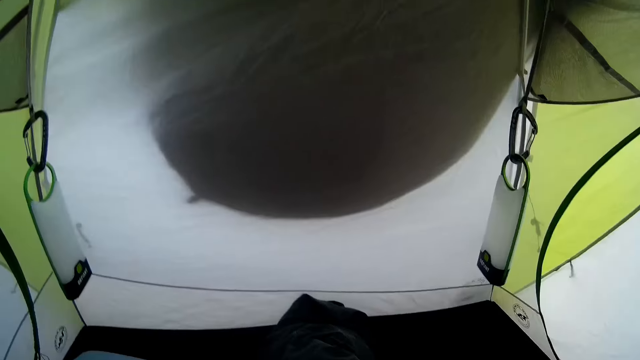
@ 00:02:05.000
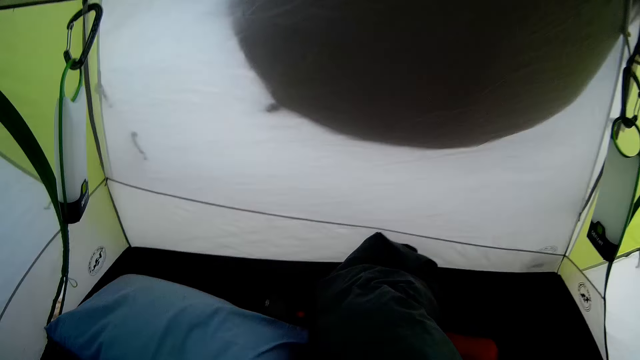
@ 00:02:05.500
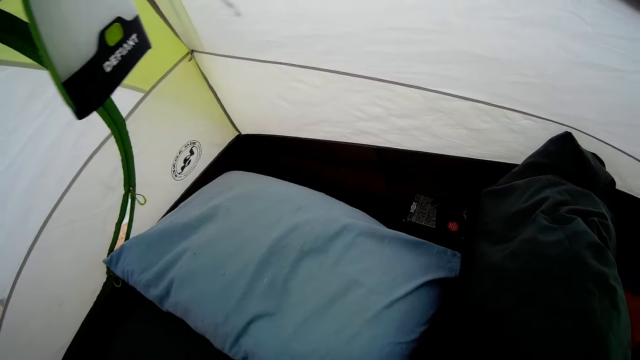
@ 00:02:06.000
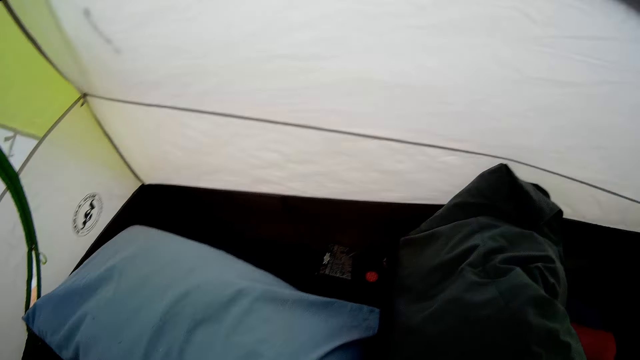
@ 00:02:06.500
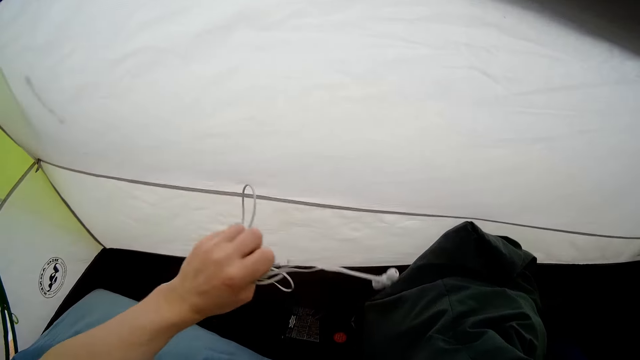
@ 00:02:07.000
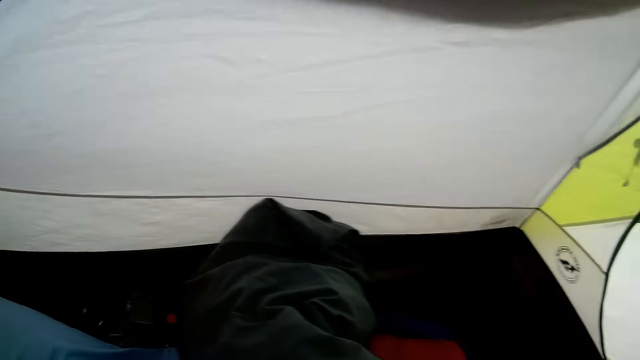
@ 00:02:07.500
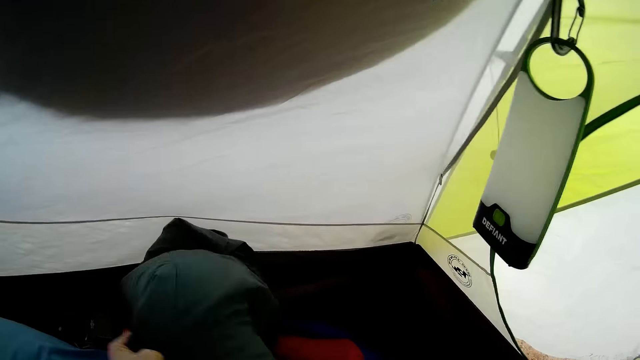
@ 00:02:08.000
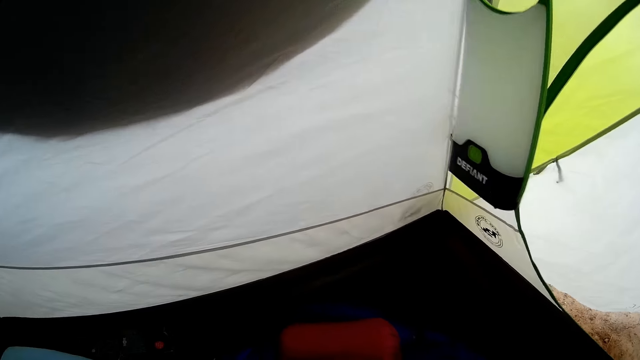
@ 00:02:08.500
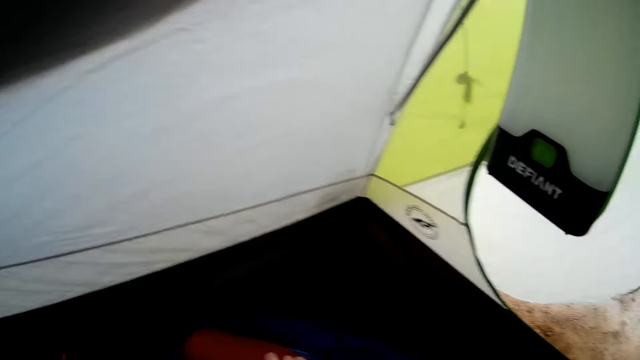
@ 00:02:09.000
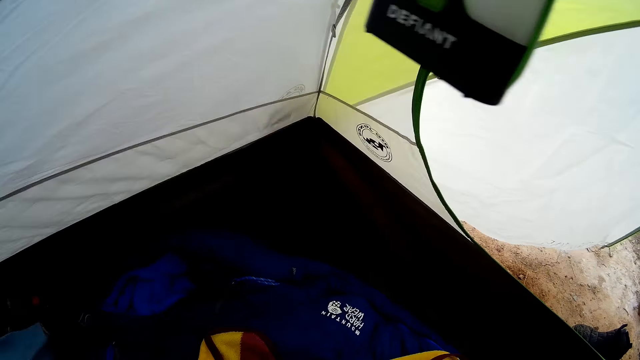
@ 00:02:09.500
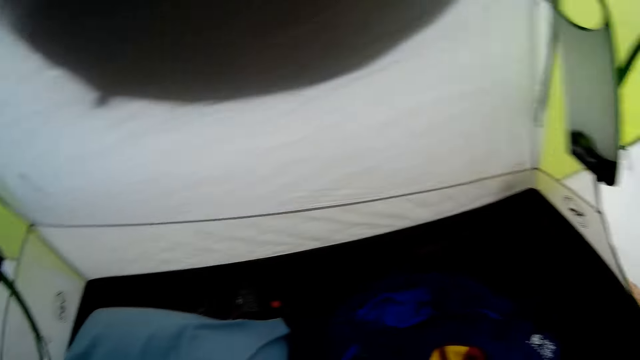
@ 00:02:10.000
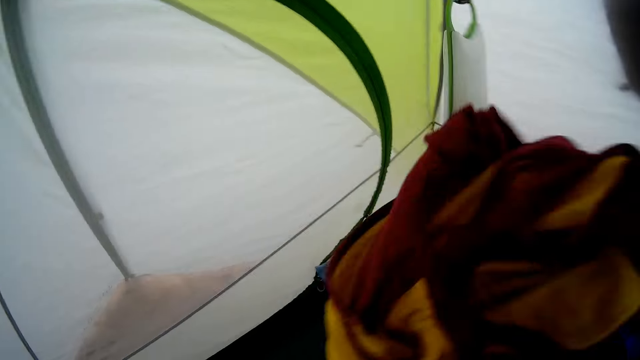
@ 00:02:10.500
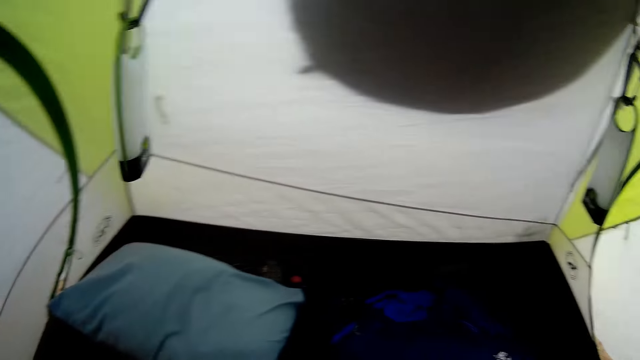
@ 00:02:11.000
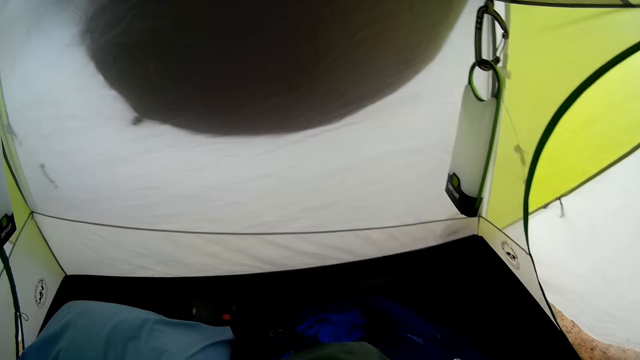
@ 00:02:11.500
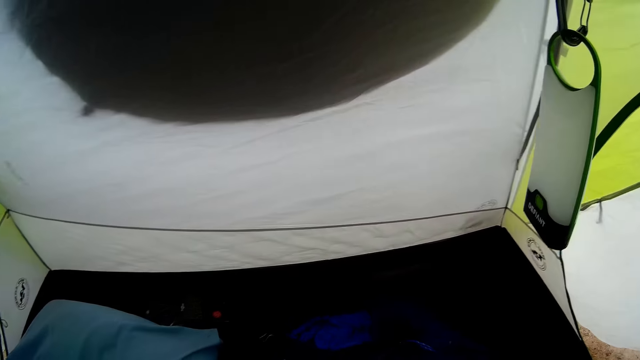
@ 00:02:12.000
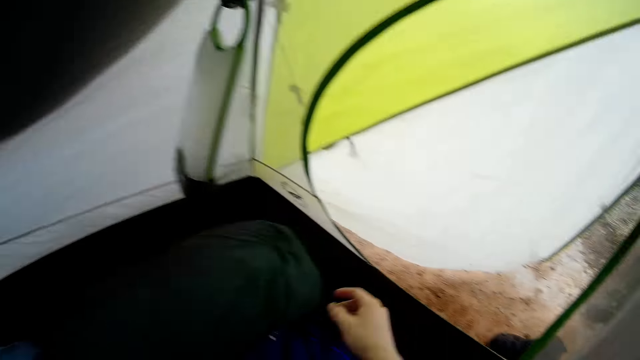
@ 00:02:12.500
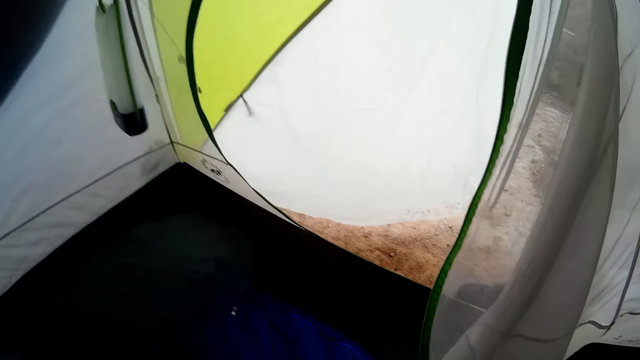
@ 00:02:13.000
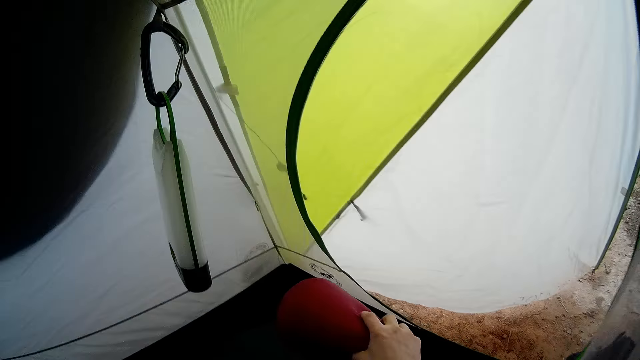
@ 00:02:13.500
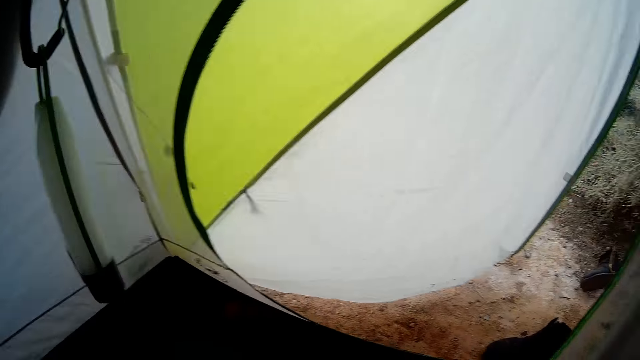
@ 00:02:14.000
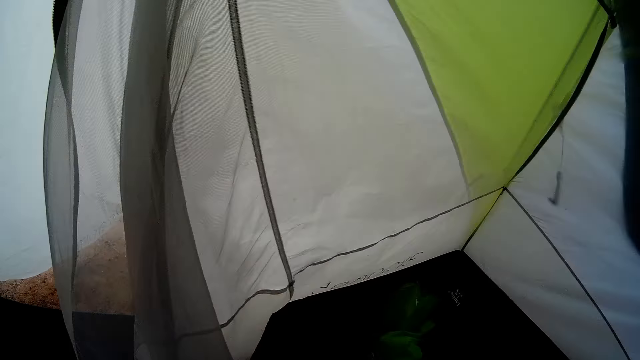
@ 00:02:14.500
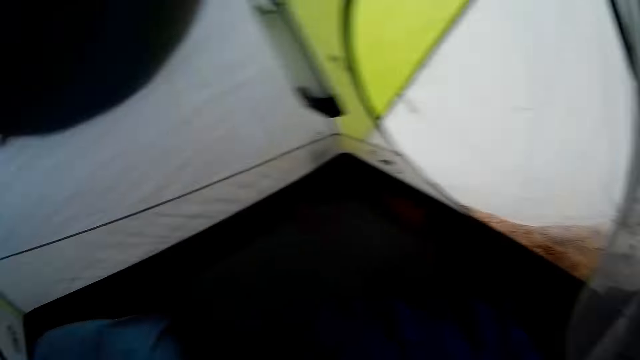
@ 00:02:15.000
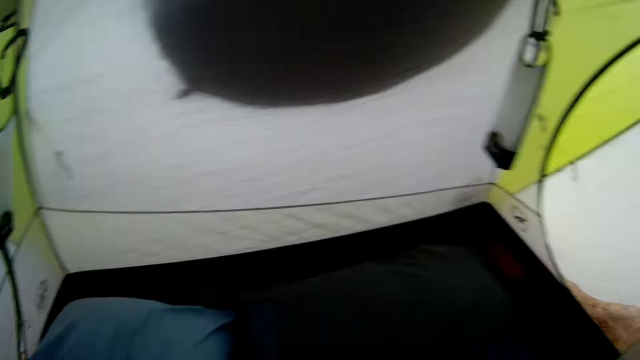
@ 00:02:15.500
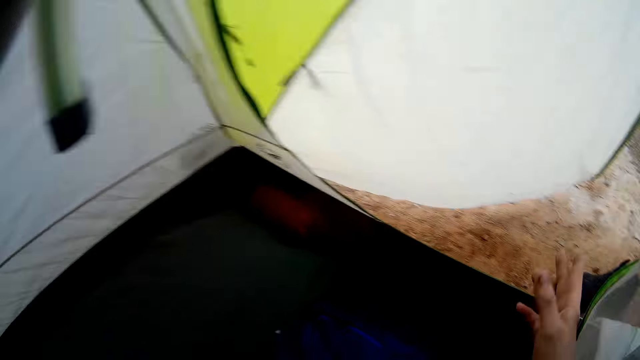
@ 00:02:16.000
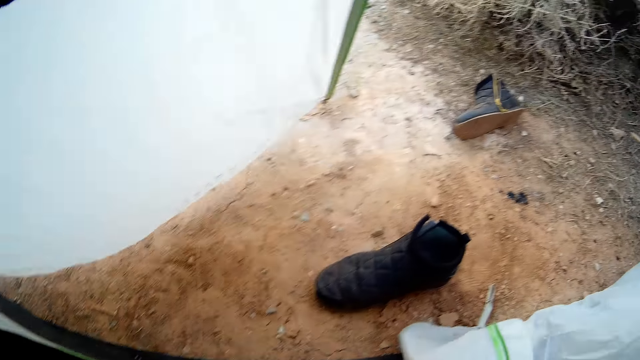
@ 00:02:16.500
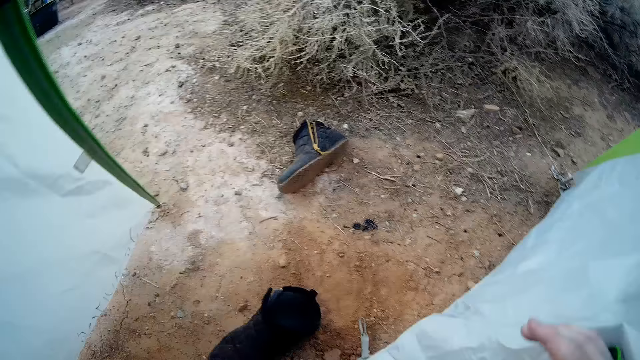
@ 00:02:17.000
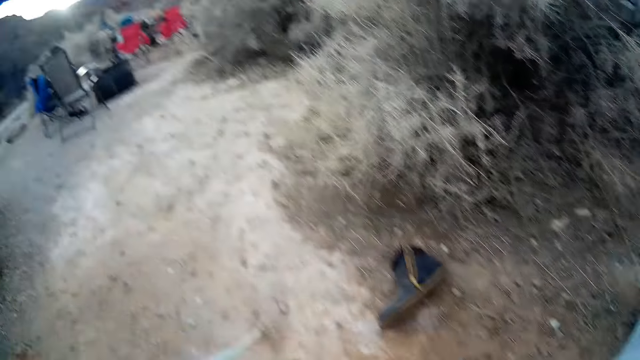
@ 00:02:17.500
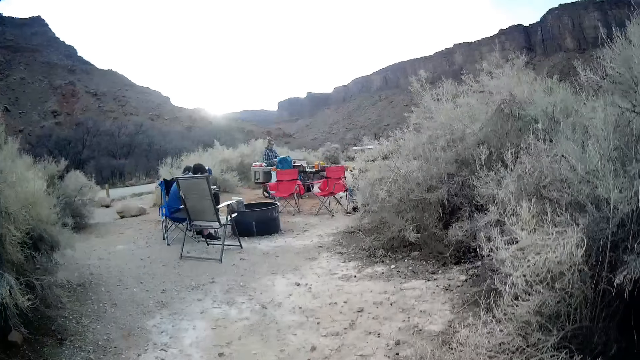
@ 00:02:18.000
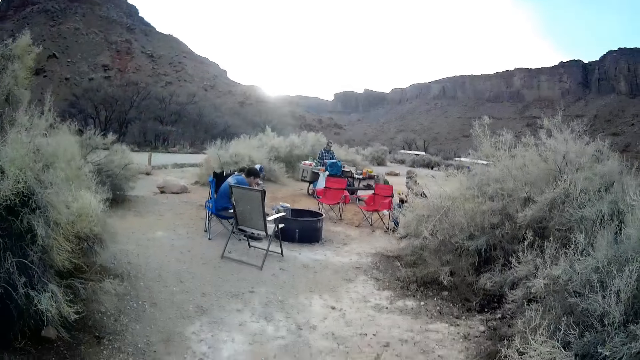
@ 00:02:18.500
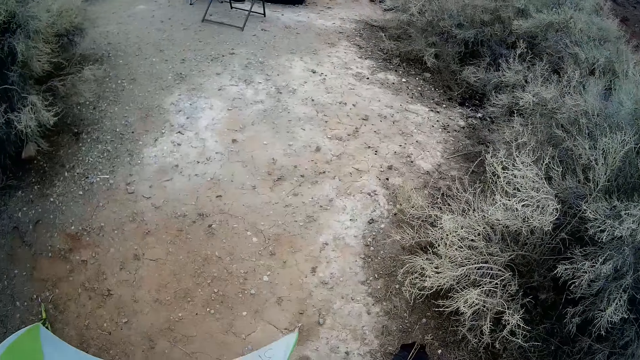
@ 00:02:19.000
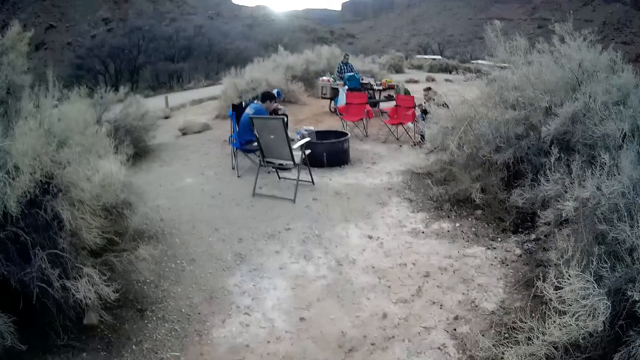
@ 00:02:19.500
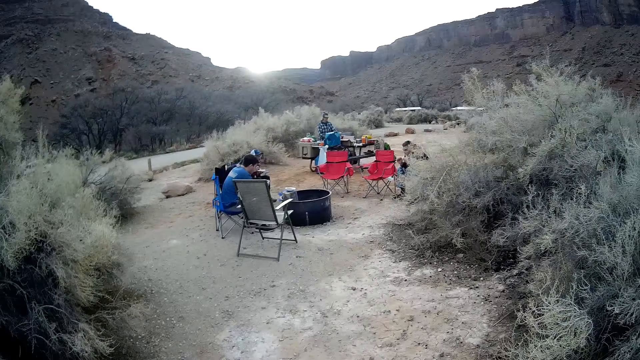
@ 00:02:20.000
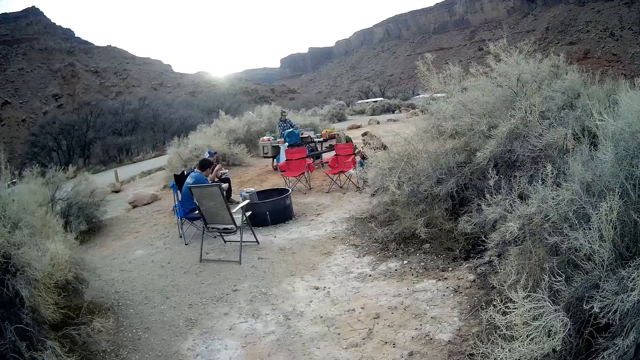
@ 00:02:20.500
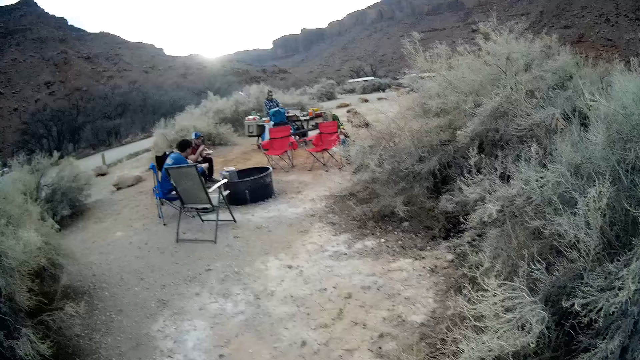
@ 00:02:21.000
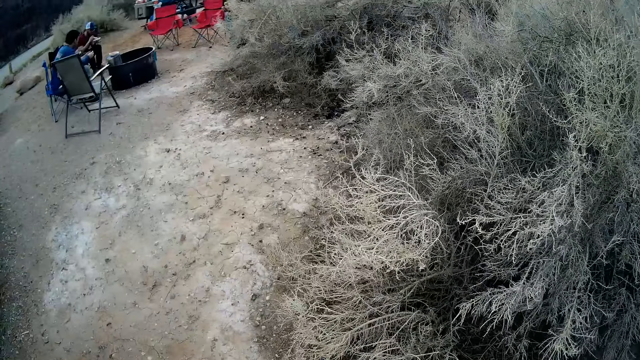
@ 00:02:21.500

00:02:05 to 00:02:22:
The camera wearer looks around. They throw something on the floor. They throw something on the floor again. They look around. They come out from the tent. They move around. They look around the field.

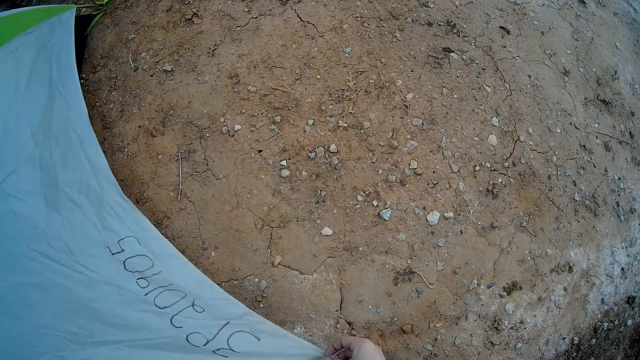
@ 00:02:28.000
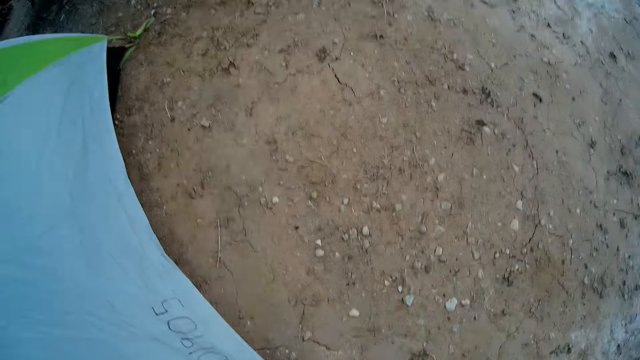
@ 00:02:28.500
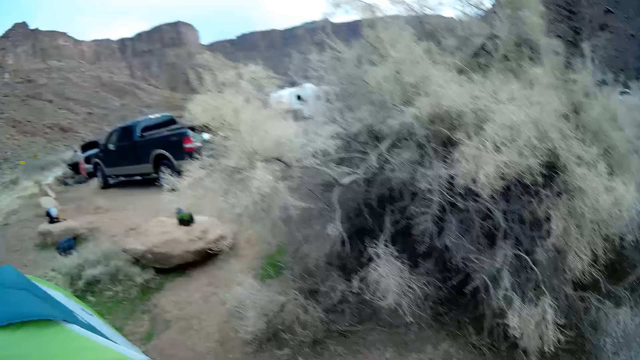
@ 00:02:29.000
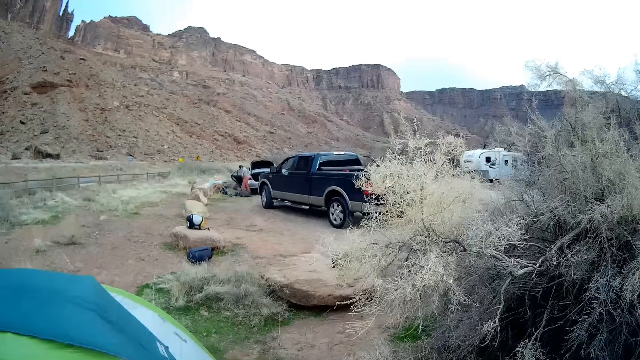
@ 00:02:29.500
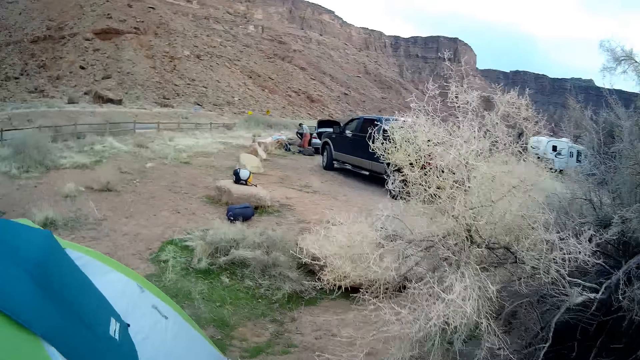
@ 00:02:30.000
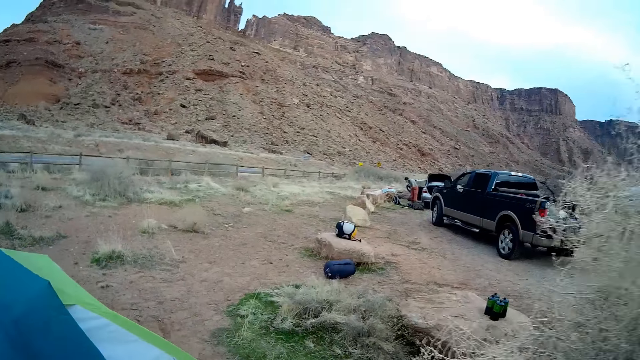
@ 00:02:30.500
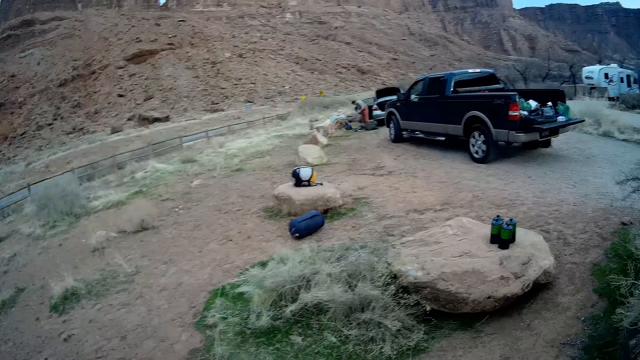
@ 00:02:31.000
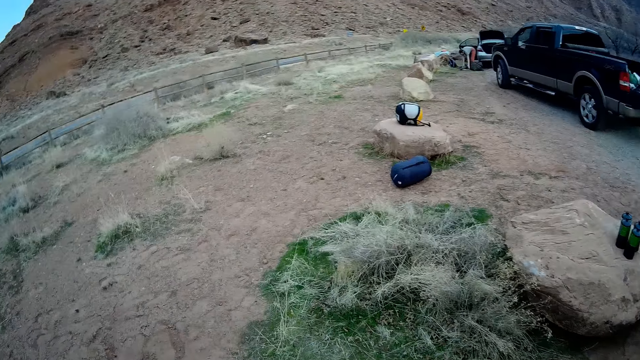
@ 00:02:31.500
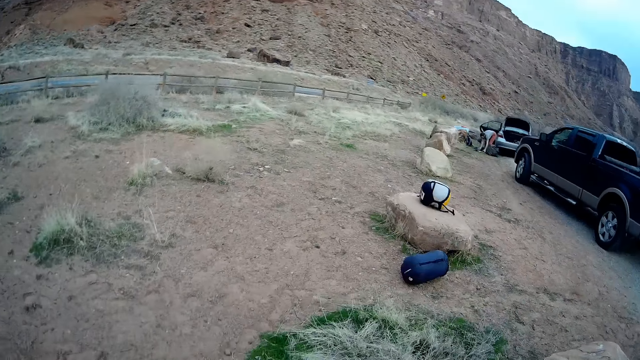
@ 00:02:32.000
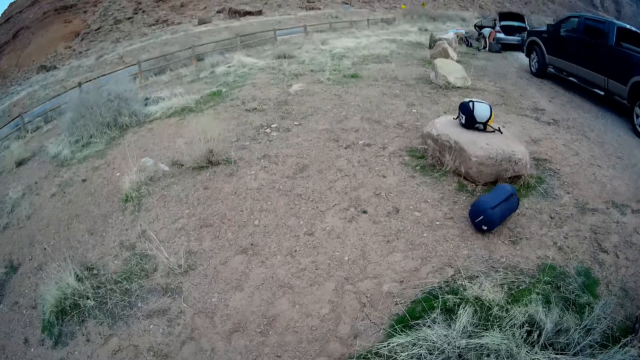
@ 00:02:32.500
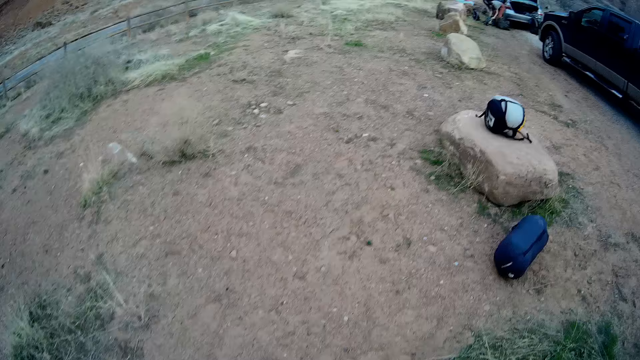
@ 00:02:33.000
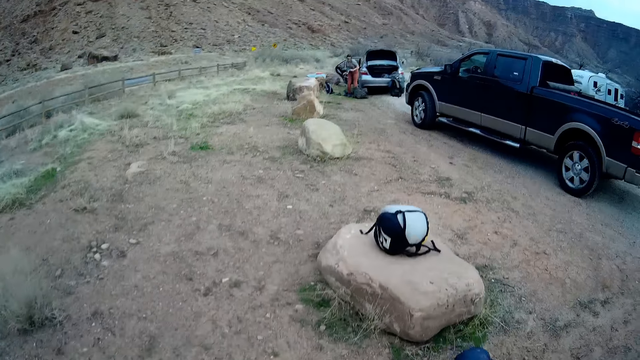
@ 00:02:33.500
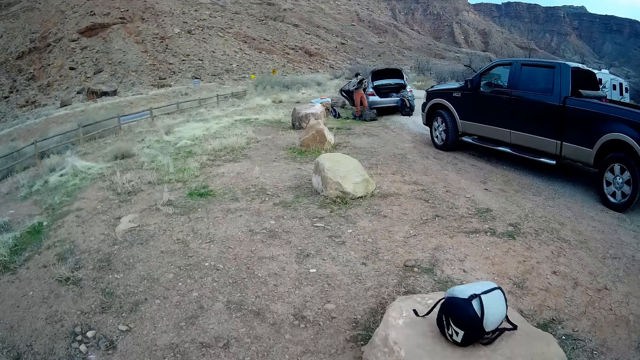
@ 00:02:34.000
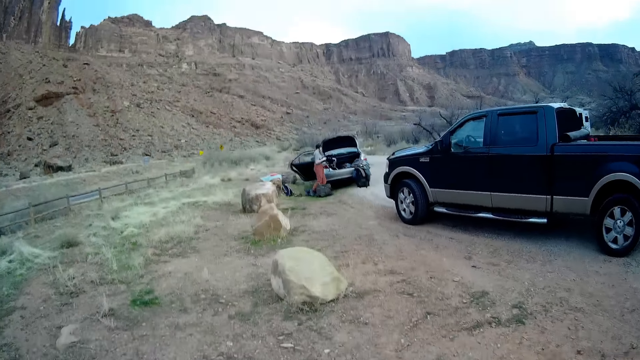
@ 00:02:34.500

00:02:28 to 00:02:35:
The camera wearer looks around the field. They walk around the field.
